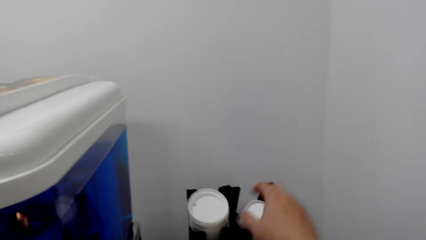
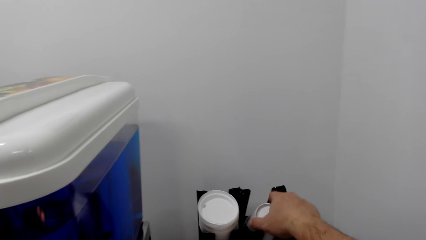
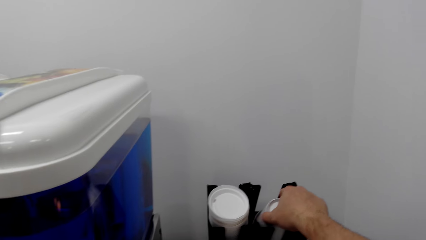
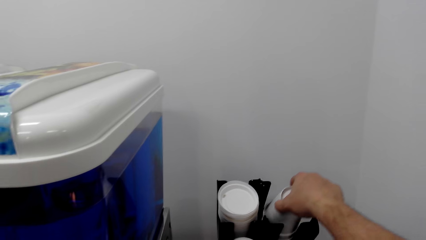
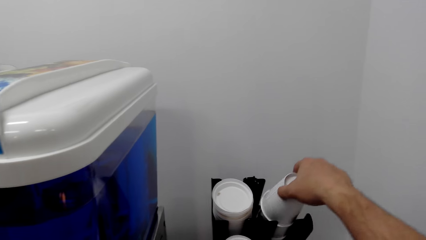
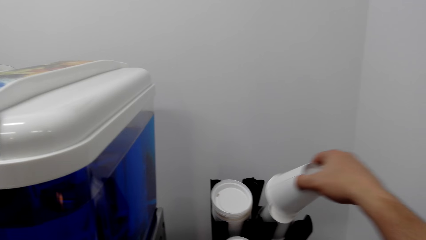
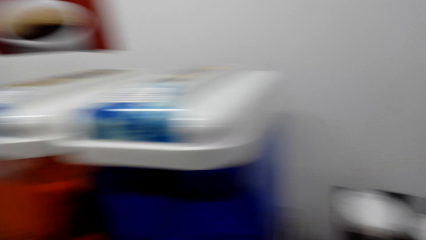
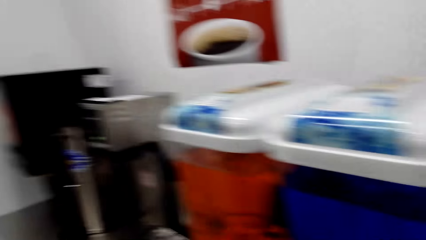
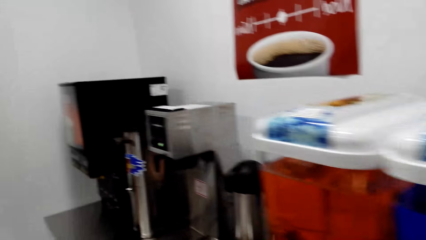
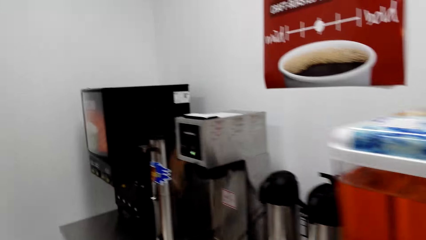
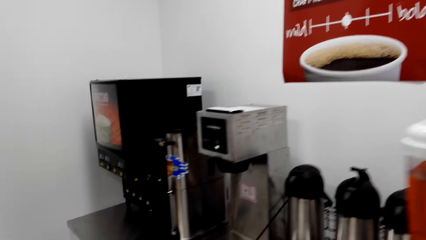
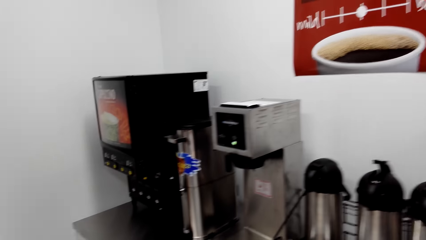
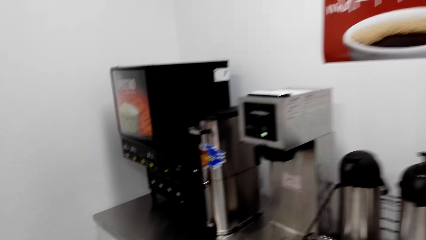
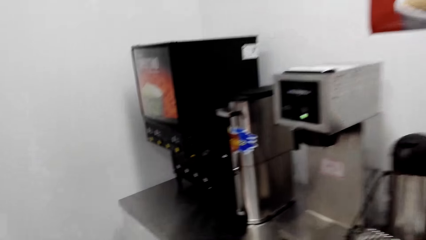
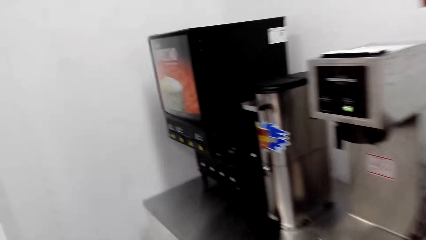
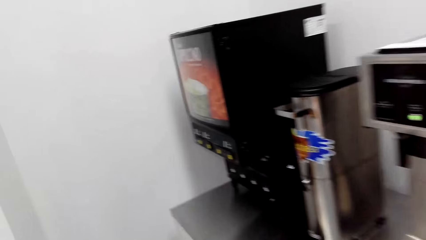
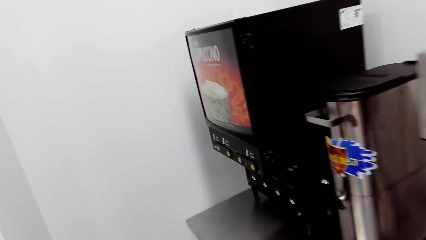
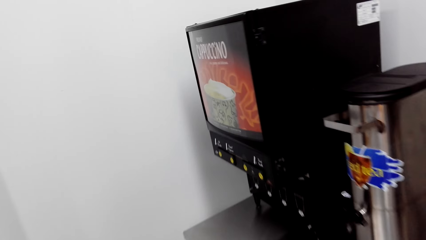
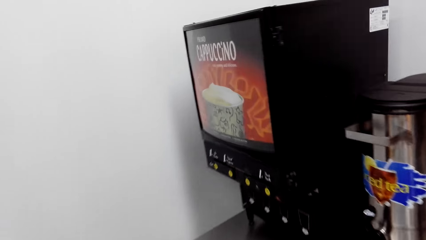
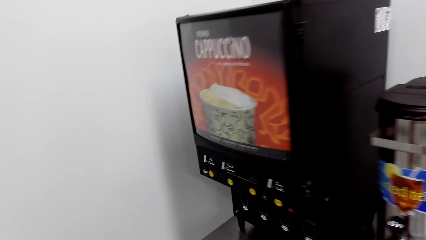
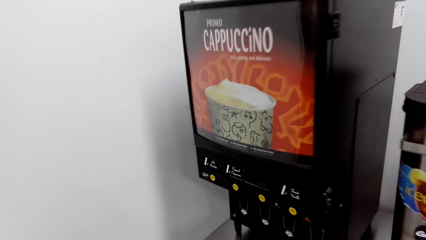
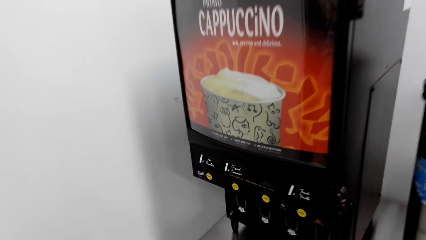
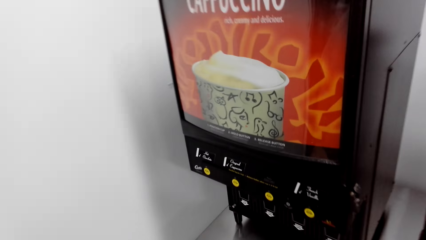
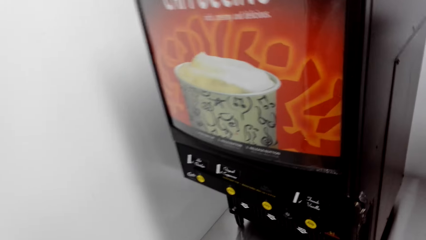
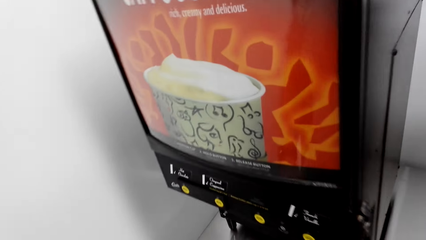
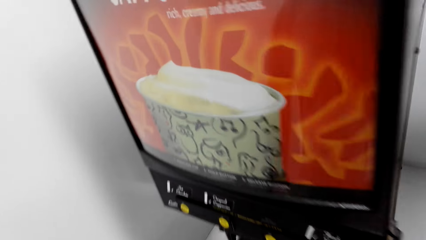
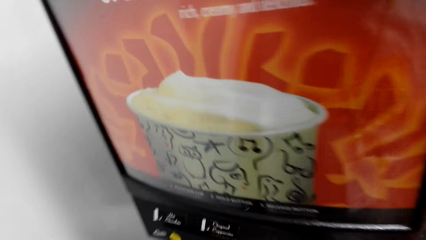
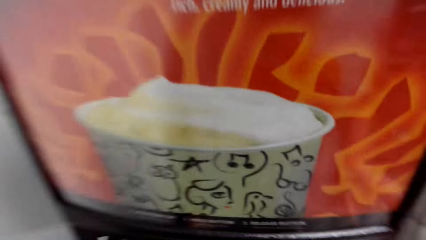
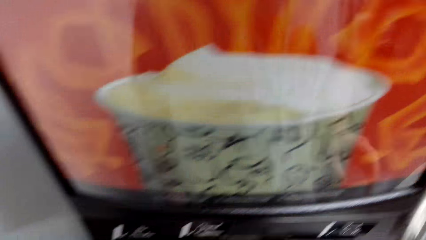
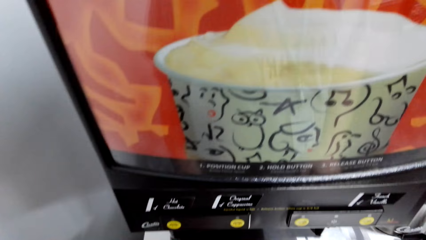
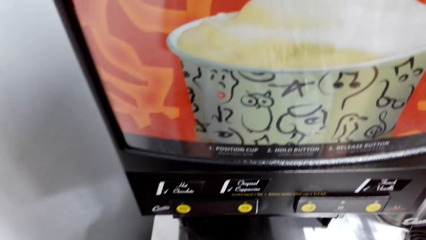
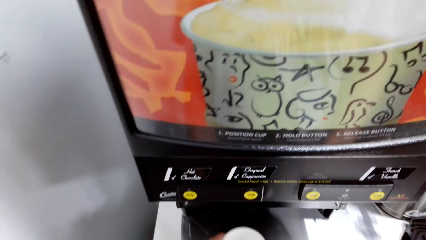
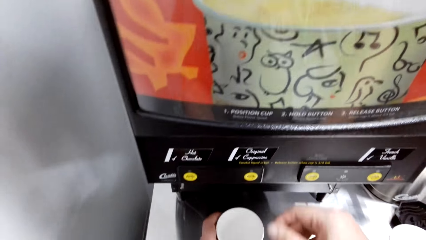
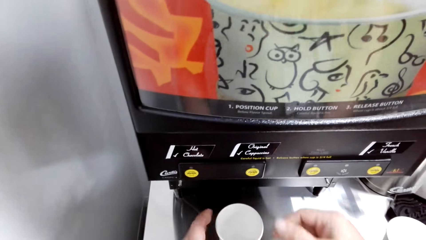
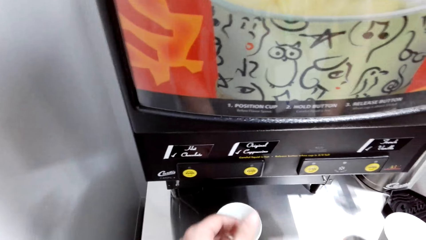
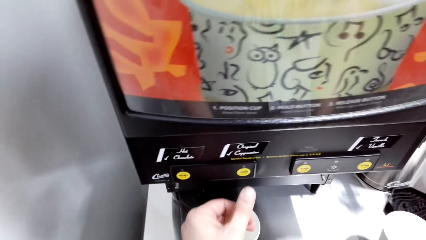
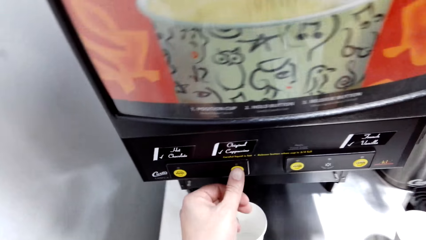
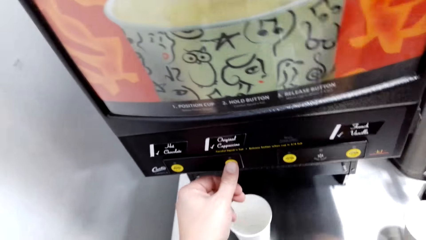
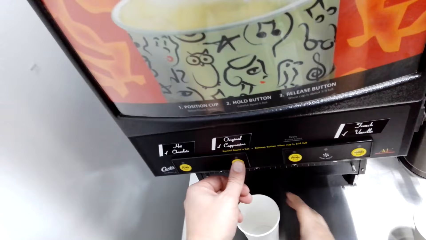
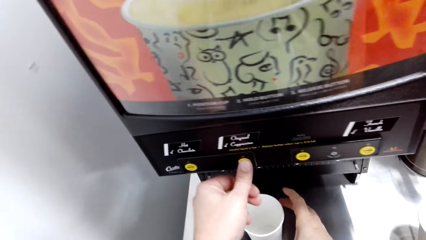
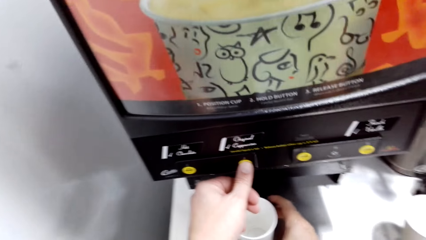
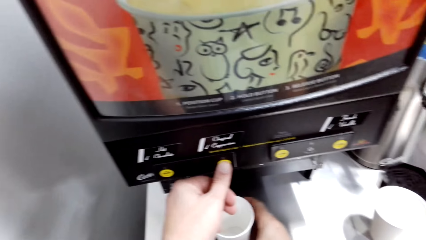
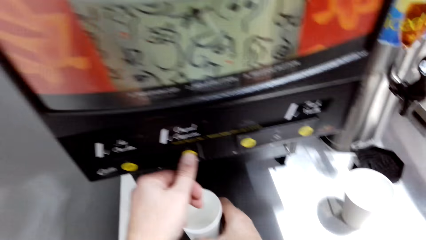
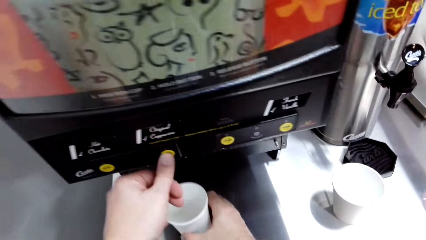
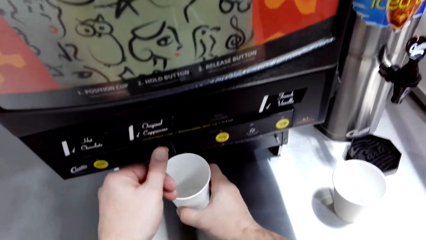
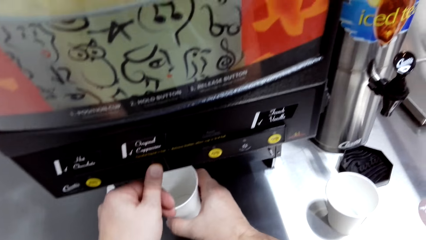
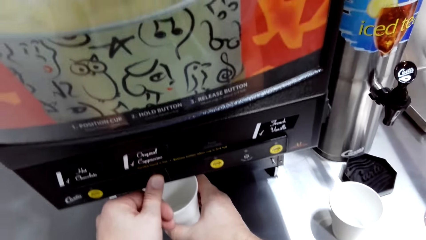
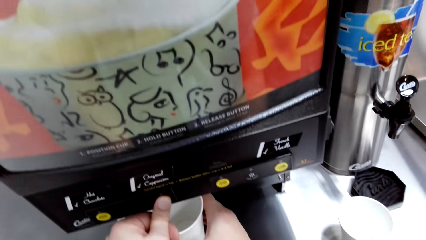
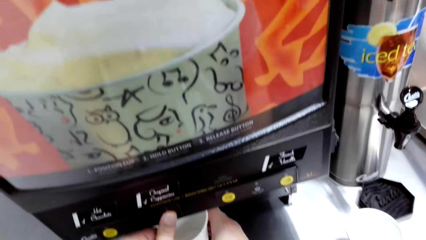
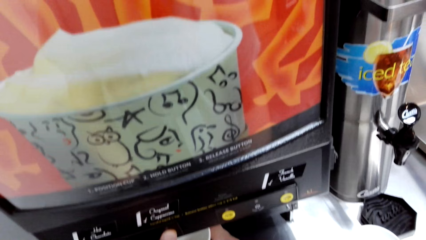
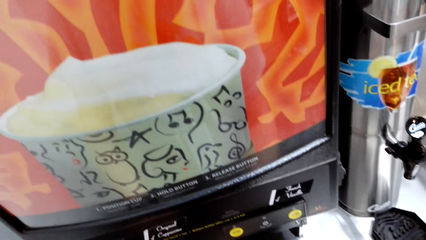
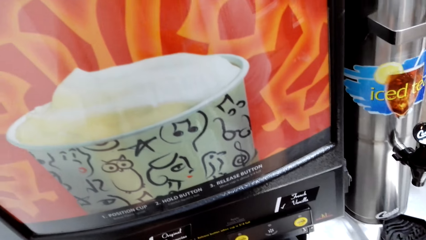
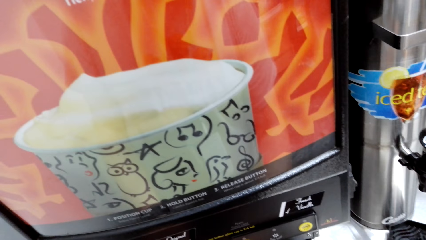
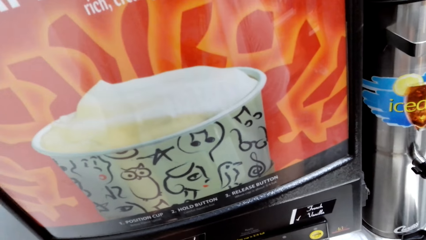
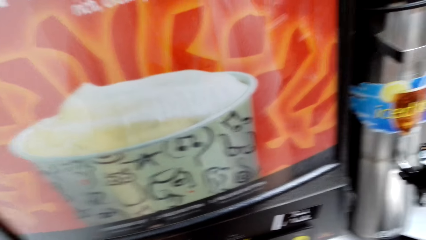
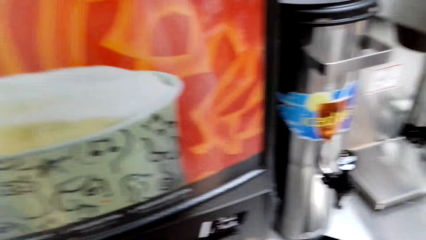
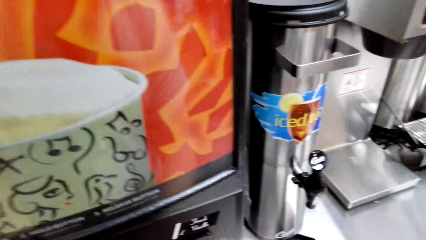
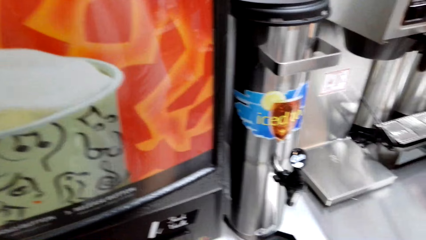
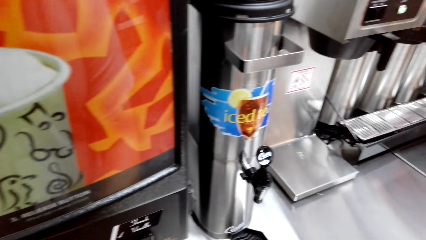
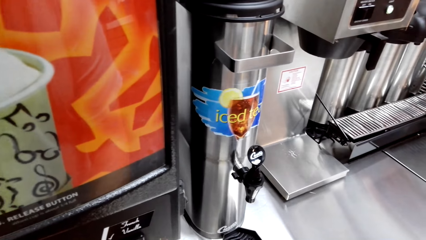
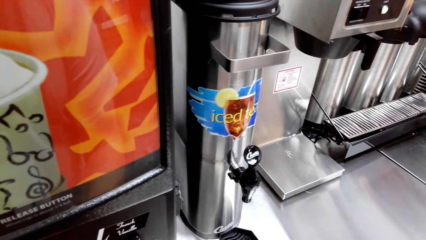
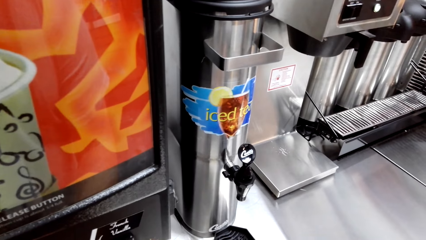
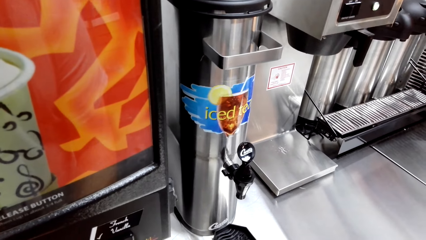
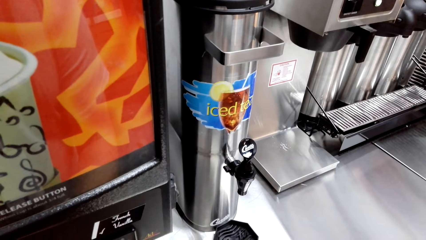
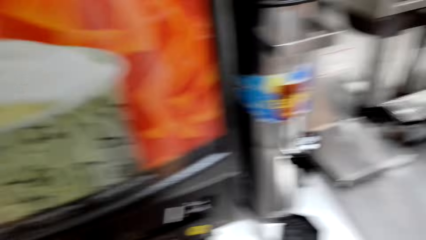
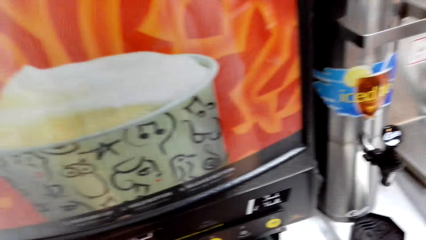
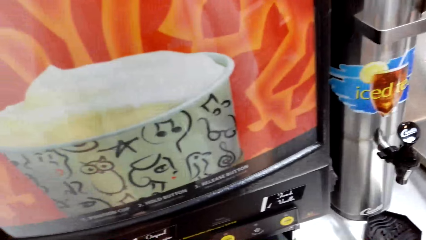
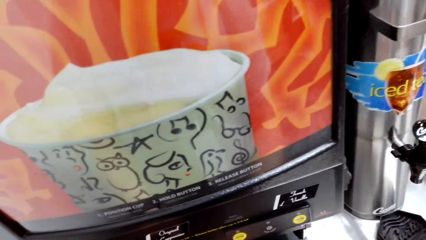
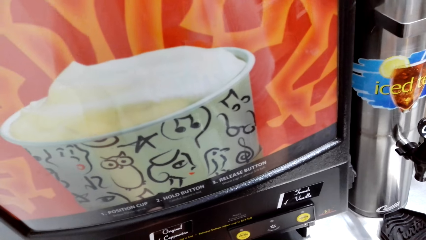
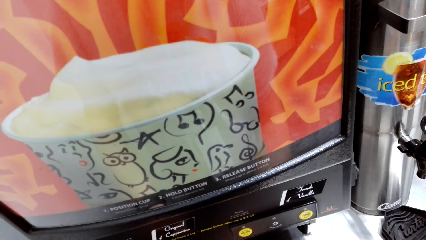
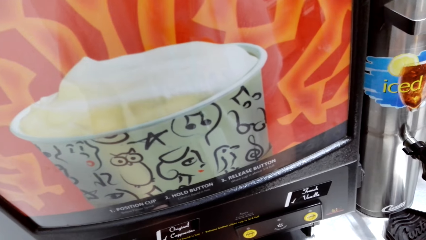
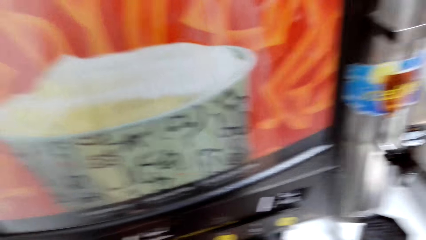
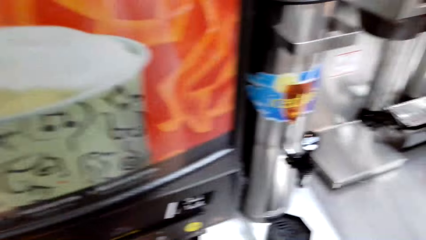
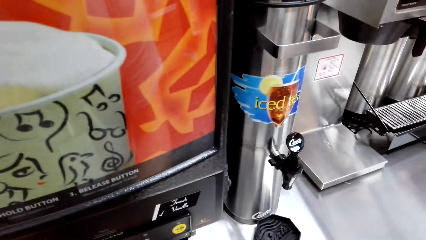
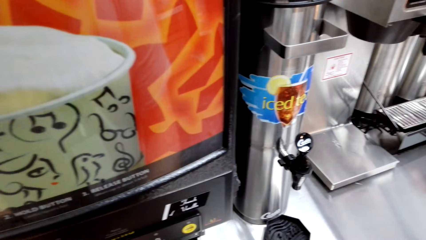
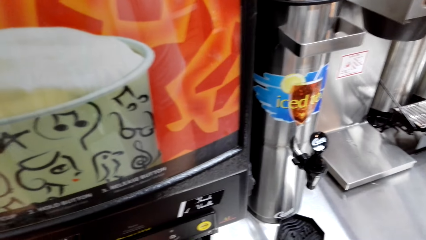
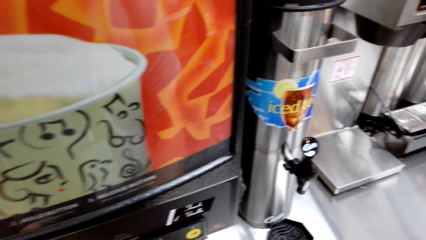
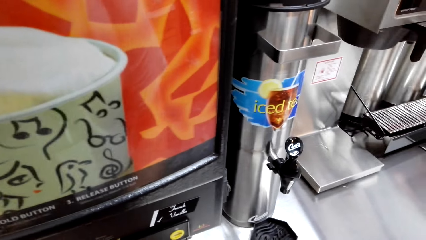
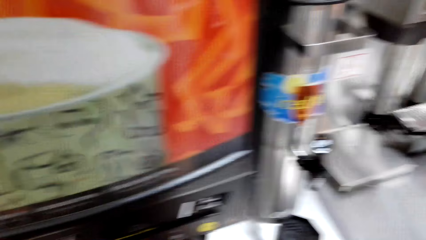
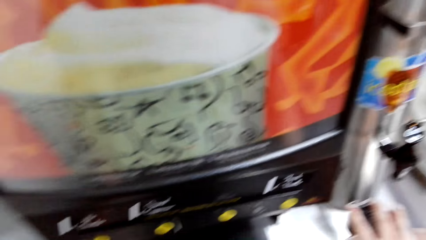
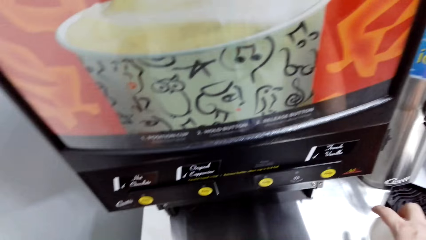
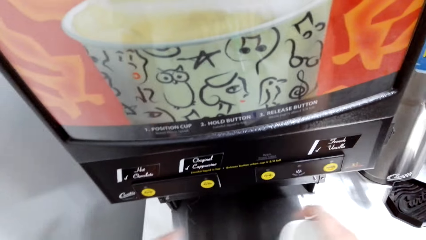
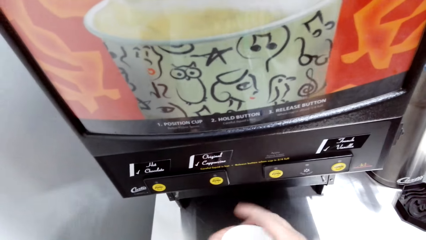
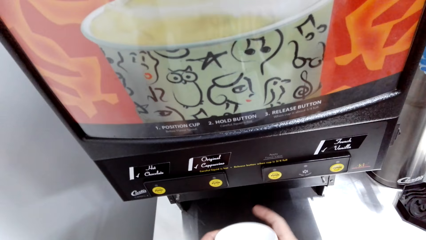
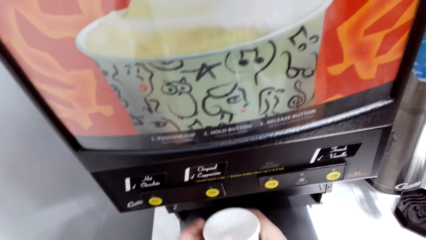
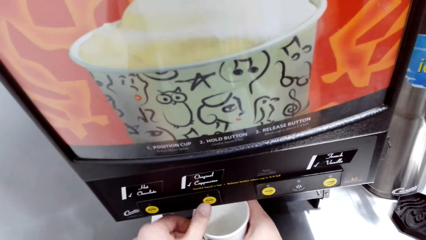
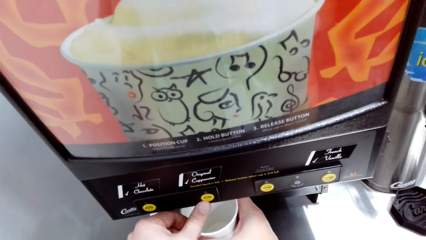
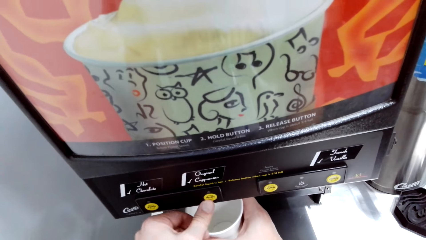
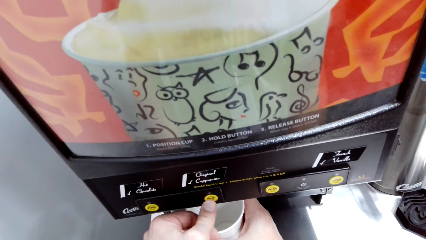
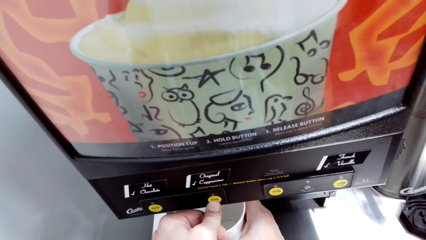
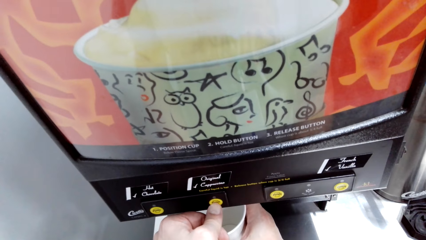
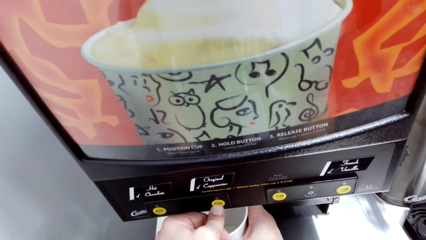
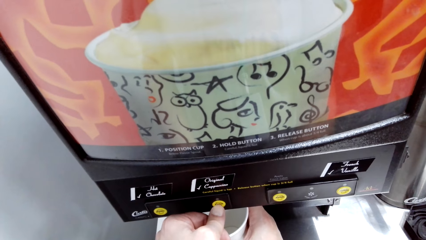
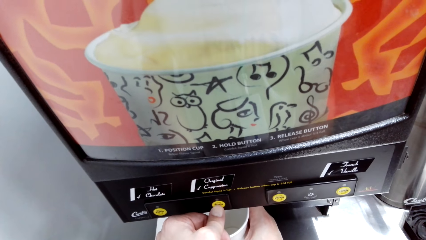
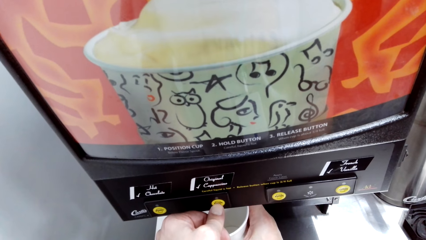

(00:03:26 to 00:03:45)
The camera wearer presses a coffee machine or water dispenser. They put coffee in the plastic cups. They place the cup on the table, pick the cup, and press the water dispenser.
